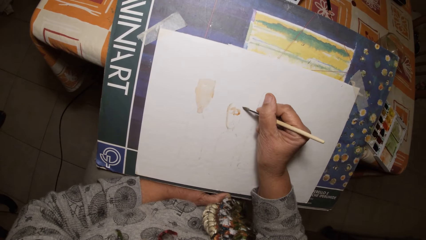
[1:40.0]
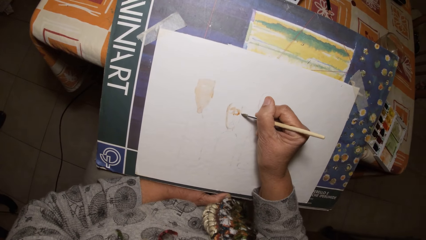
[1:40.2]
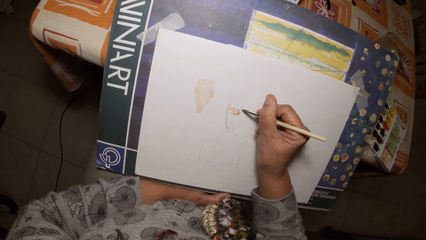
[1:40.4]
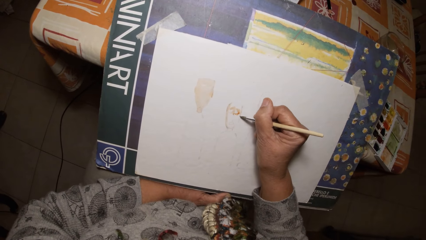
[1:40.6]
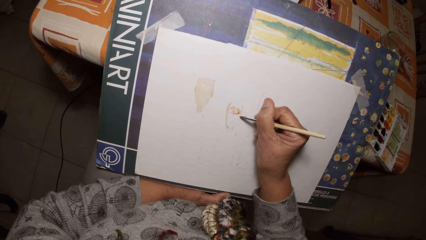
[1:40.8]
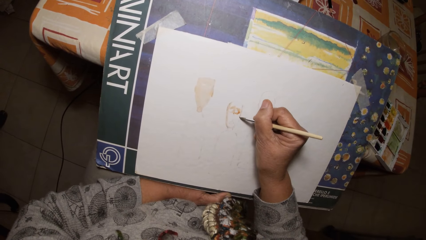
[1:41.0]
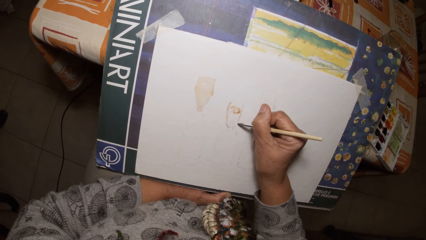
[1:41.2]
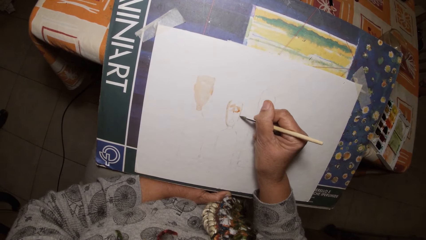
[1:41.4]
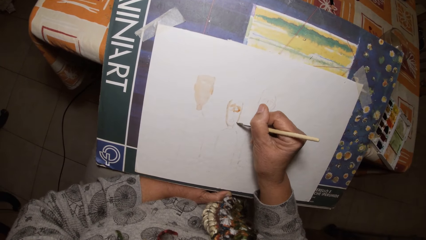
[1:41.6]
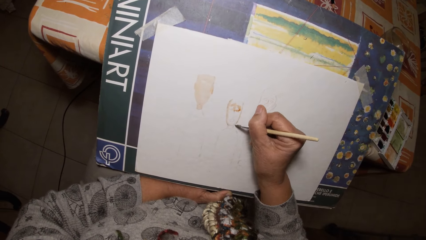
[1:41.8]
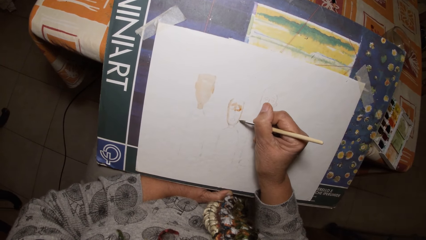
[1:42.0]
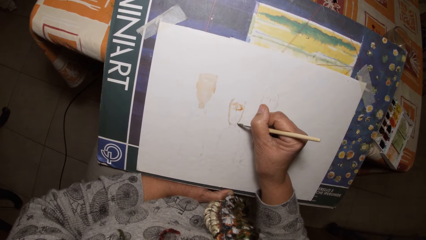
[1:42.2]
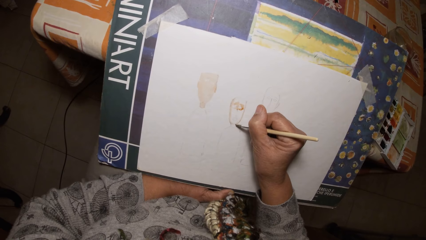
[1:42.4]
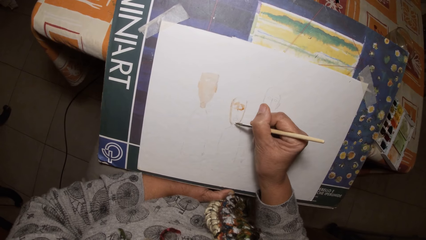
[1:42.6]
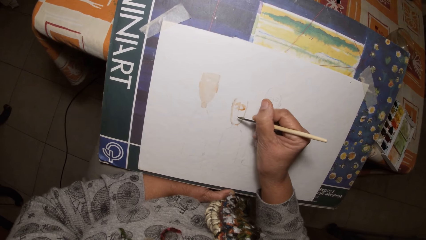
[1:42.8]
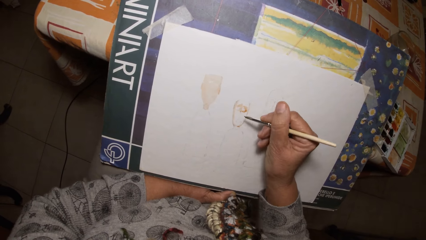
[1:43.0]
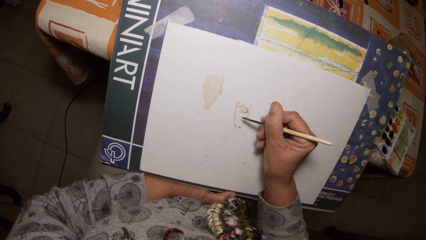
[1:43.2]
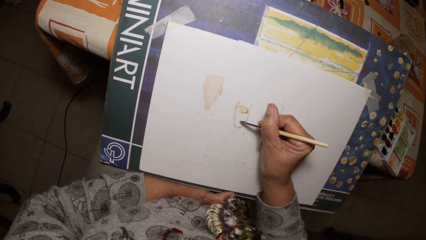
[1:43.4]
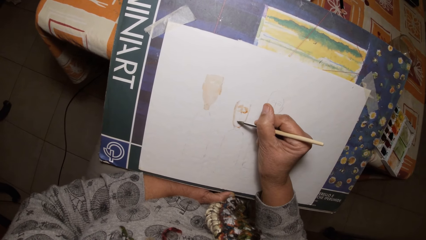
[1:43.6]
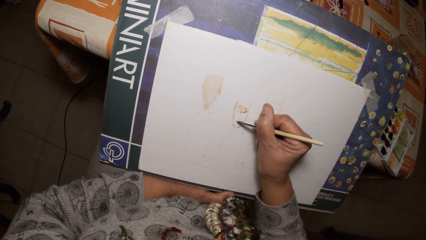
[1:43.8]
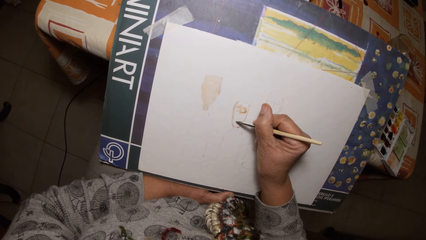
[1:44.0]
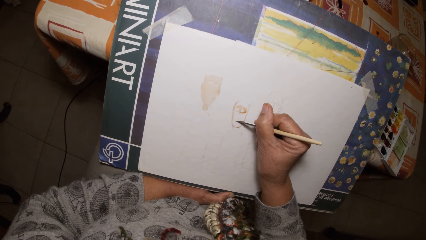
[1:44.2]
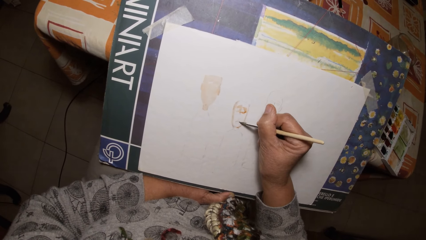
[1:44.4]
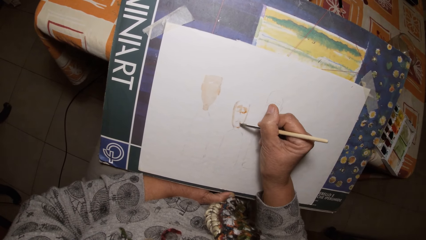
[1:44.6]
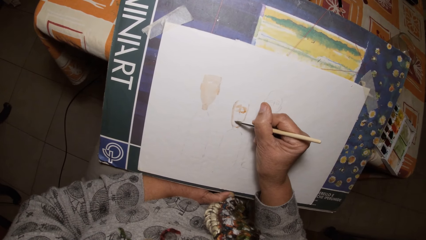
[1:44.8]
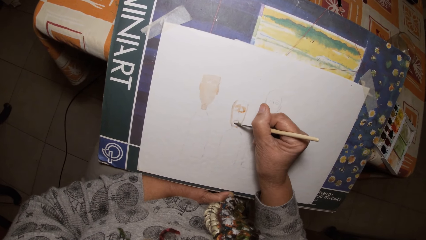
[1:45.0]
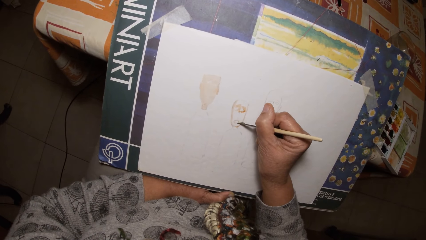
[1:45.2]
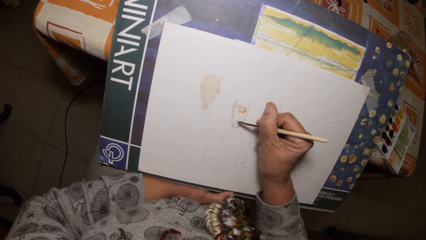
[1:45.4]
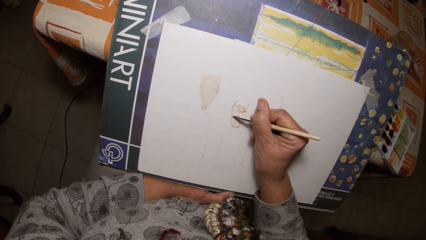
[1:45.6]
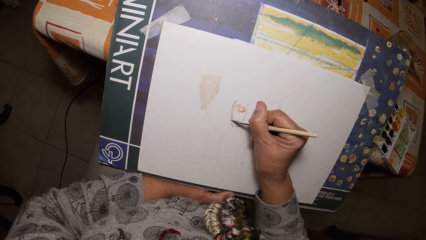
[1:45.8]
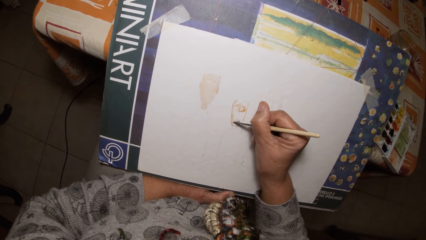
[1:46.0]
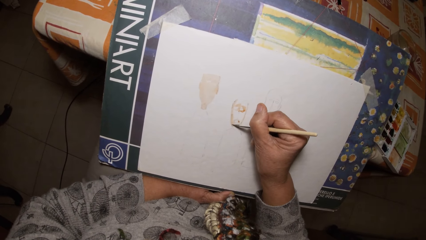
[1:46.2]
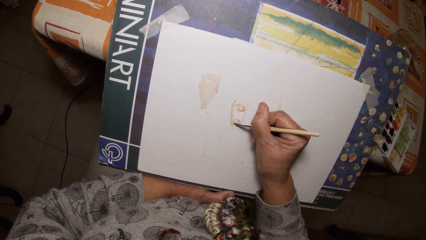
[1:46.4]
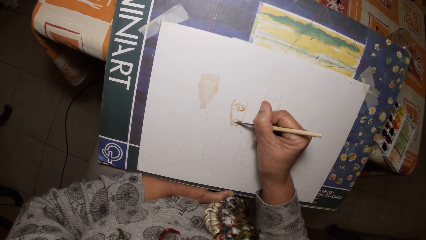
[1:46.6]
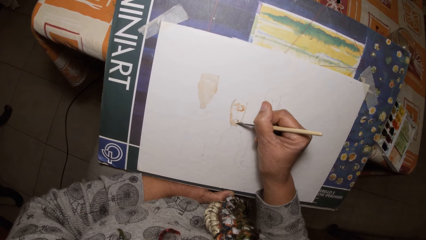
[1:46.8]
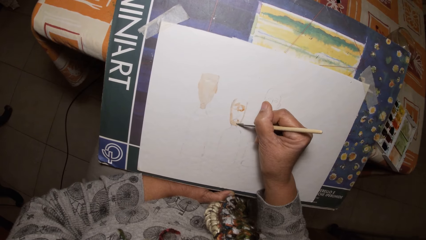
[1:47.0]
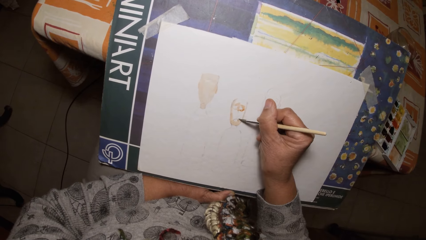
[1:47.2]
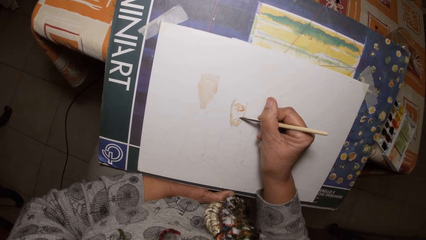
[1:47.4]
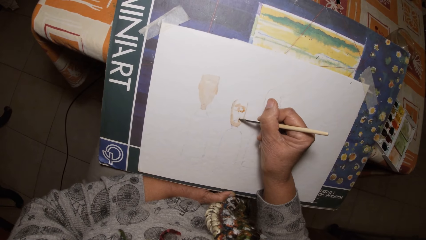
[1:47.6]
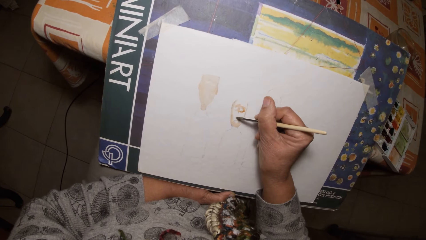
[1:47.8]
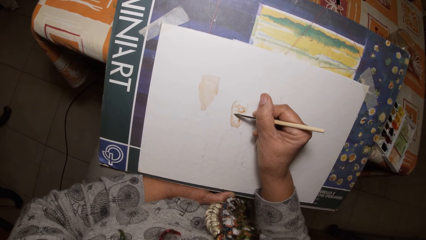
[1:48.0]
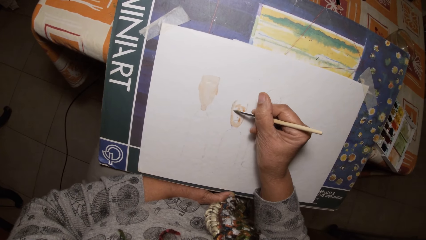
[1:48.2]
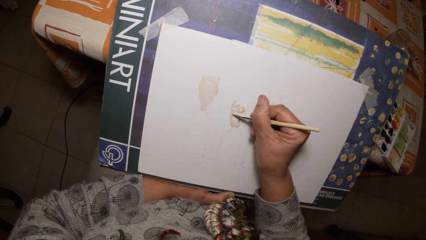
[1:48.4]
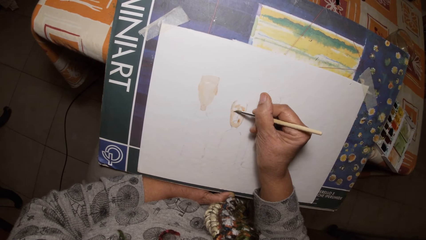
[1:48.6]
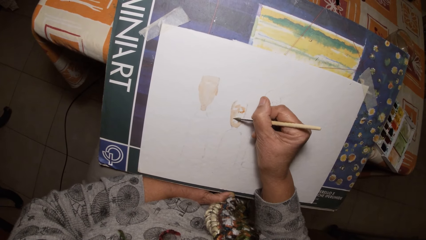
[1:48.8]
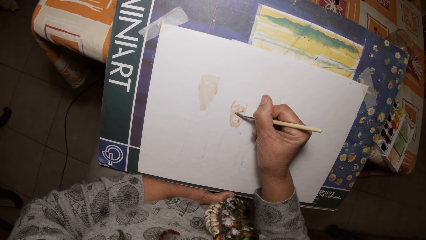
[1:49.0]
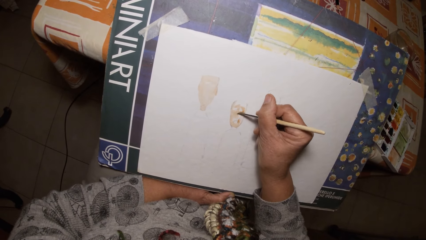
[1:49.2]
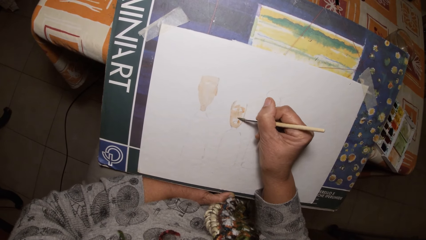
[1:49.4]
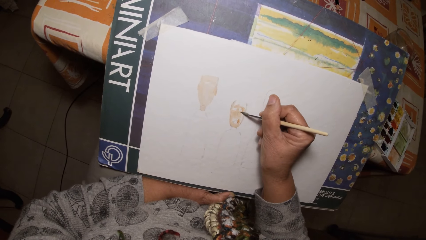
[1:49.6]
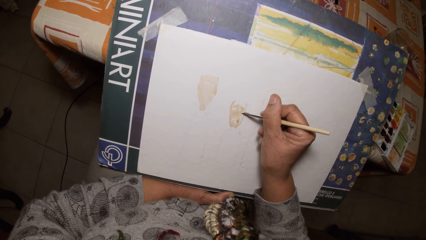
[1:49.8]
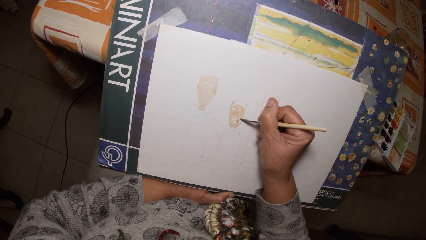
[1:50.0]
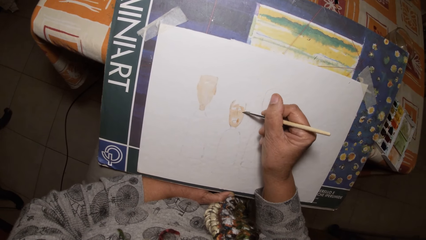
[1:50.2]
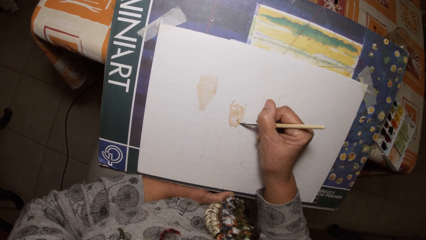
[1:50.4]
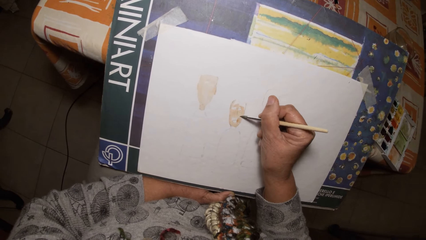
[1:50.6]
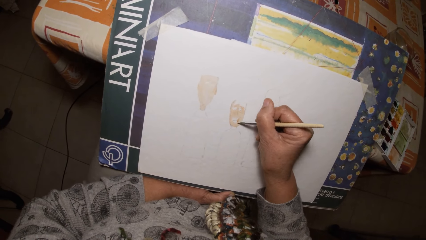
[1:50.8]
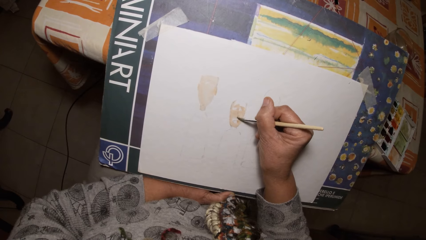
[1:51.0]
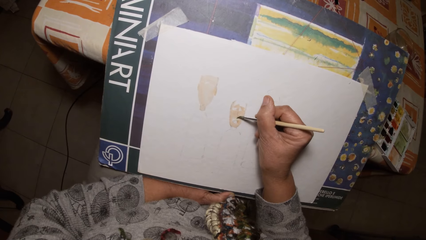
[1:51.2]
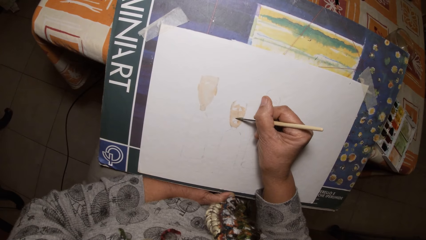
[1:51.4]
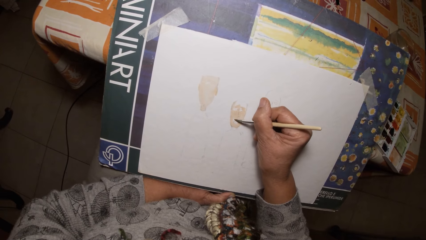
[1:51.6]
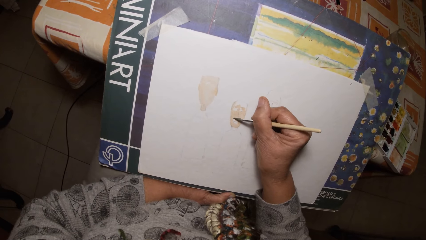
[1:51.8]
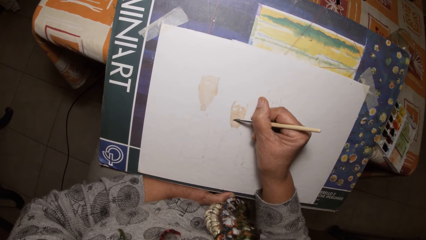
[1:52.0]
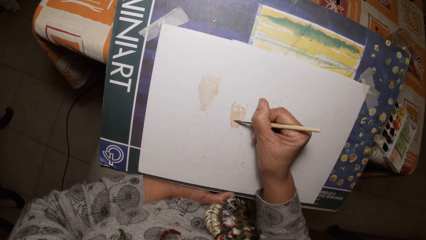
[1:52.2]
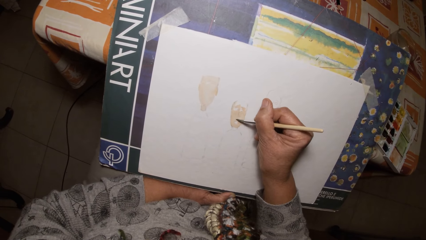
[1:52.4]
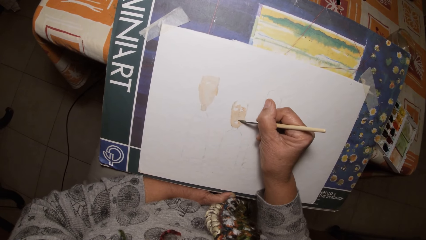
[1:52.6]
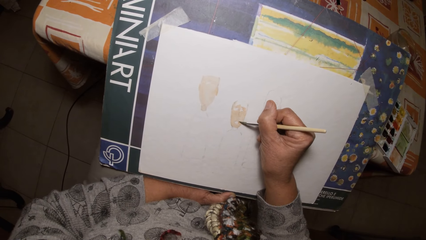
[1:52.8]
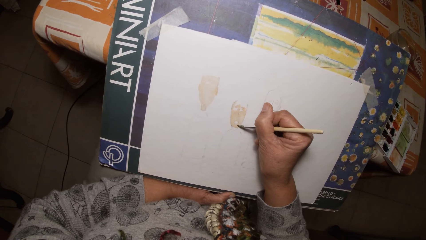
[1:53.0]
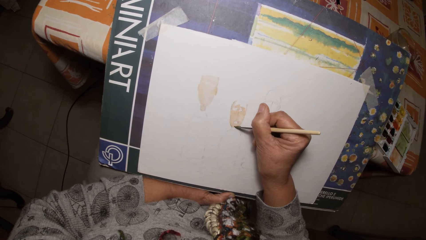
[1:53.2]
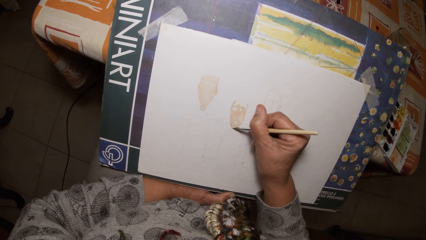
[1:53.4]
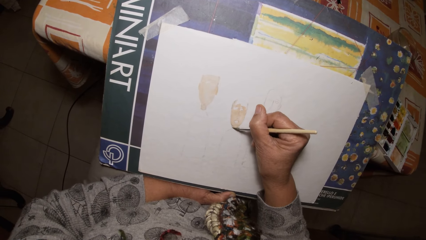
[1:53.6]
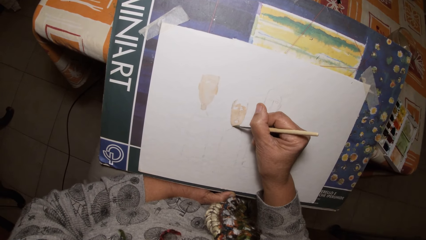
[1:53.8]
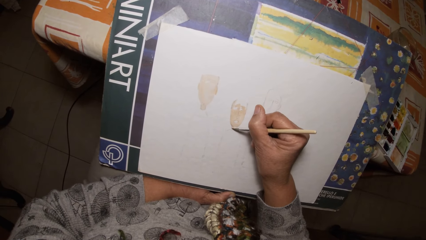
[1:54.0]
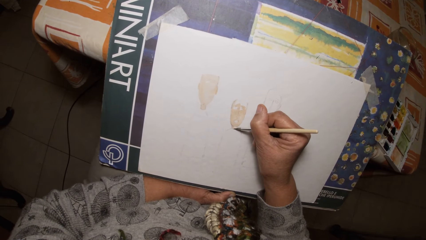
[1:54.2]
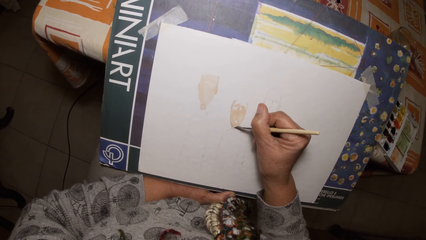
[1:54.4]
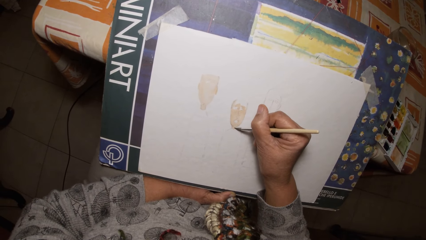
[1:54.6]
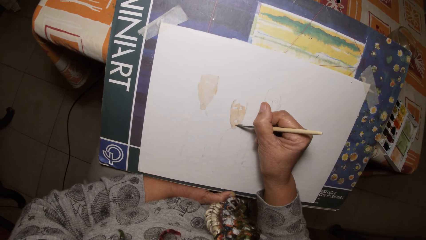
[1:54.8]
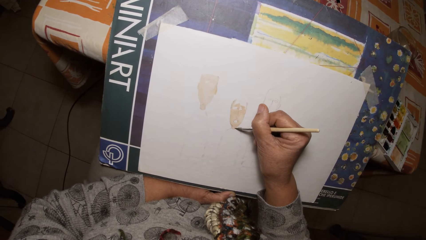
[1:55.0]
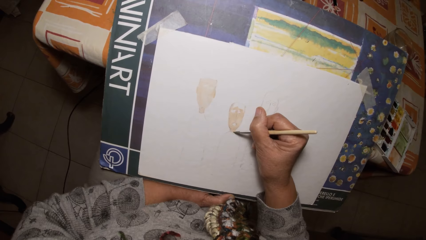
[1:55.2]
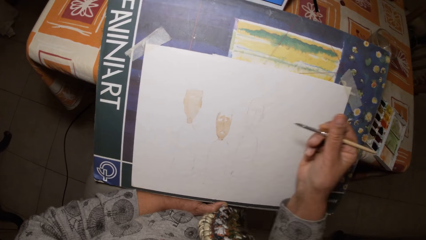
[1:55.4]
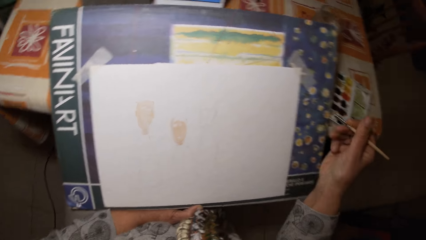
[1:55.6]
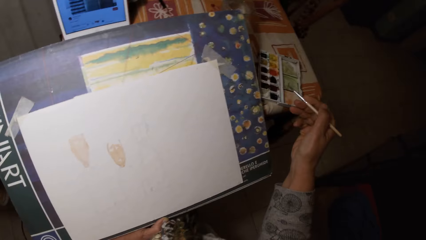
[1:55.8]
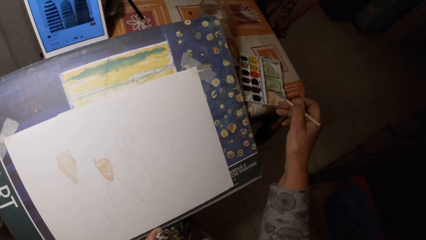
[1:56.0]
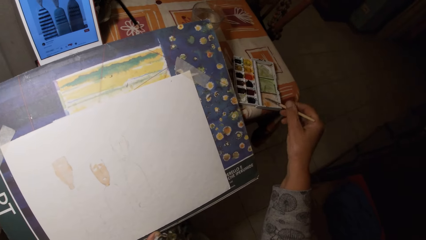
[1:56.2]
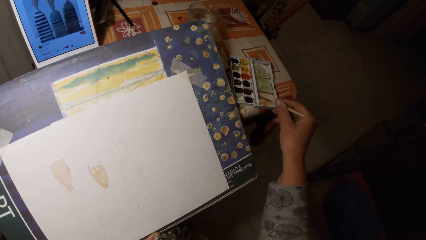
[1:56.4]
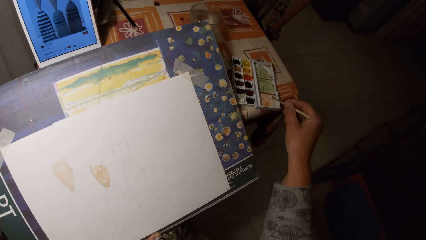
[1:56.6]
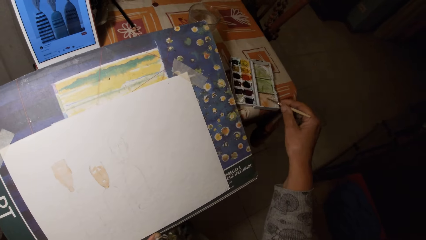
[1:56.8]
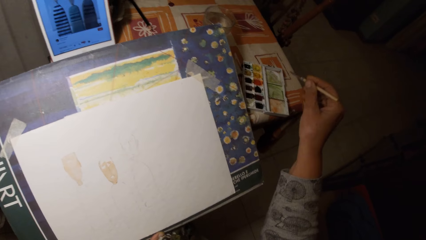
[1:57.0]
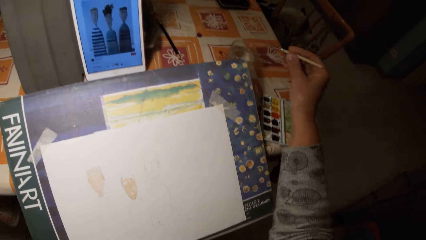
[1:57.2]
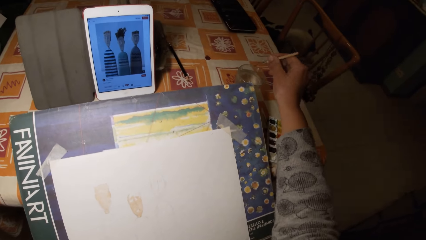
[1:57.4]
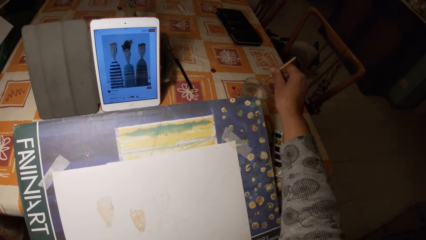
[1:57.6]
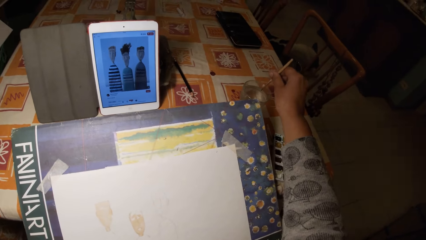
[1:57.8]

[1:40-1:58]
The camera wearer paints on the paper with the paintbrush. They take paint from the watercolor set with the paintbrush. They stir the brush in the watercolor pan.
